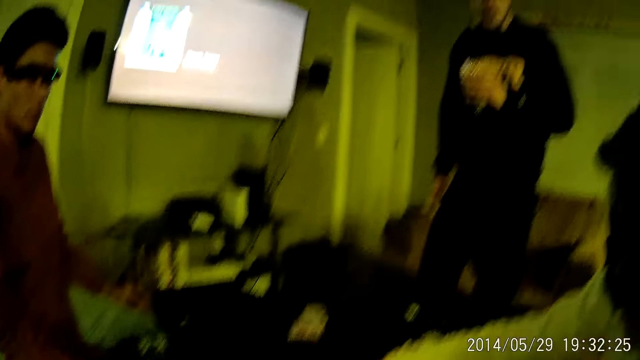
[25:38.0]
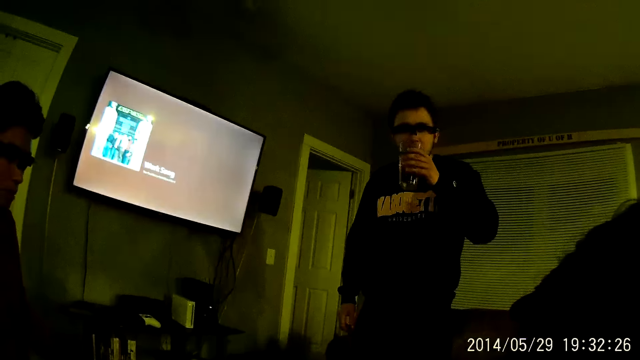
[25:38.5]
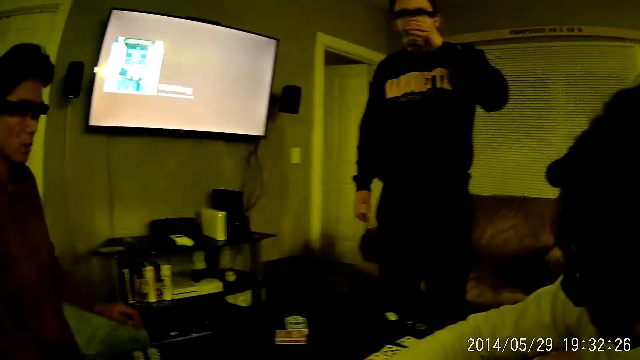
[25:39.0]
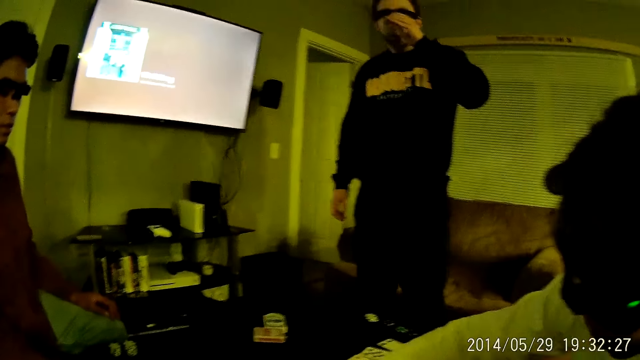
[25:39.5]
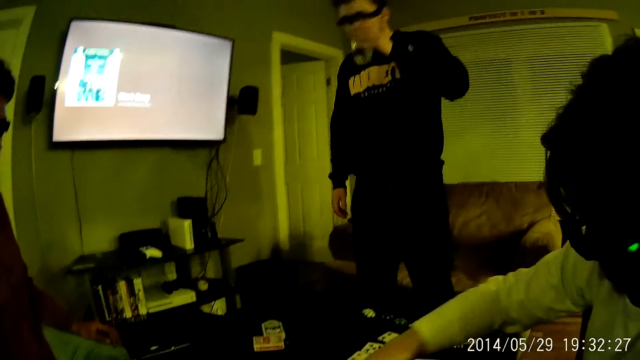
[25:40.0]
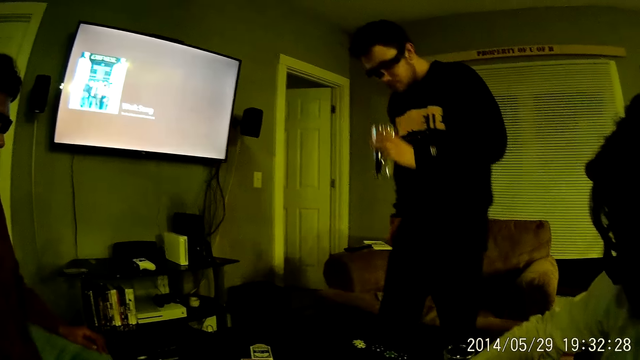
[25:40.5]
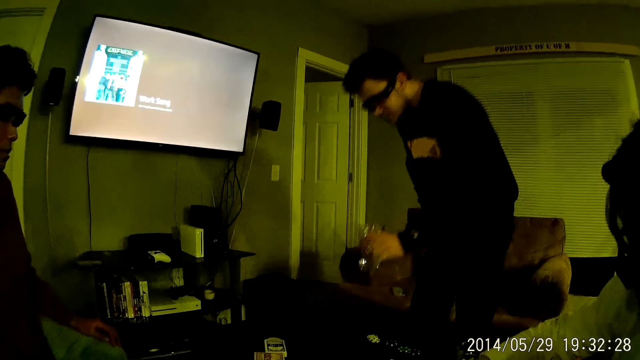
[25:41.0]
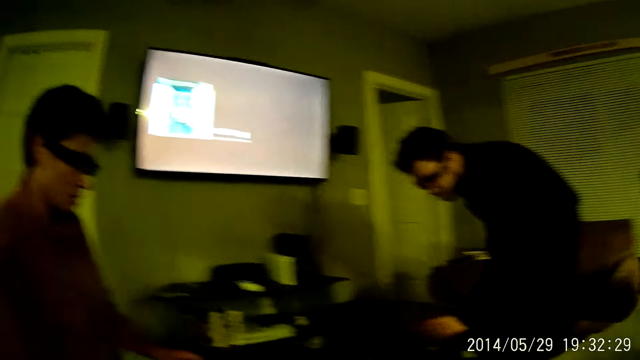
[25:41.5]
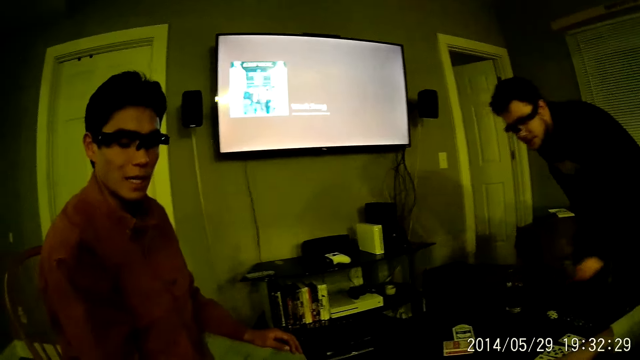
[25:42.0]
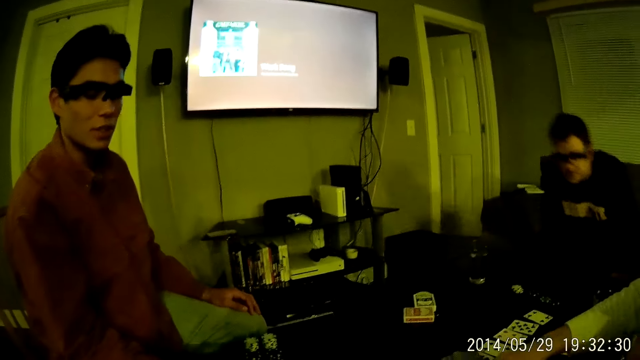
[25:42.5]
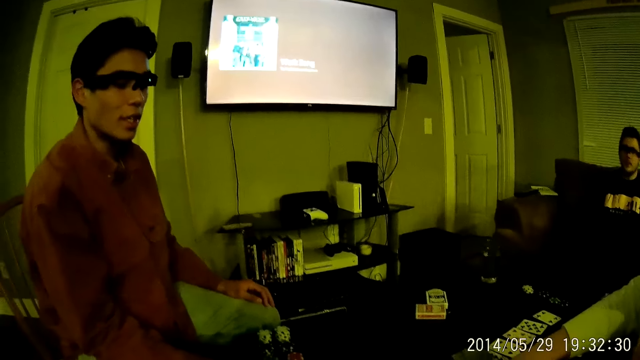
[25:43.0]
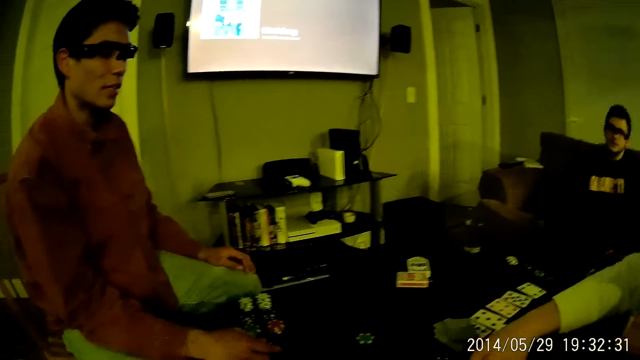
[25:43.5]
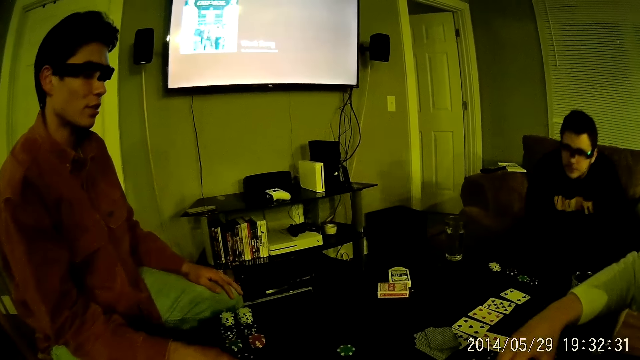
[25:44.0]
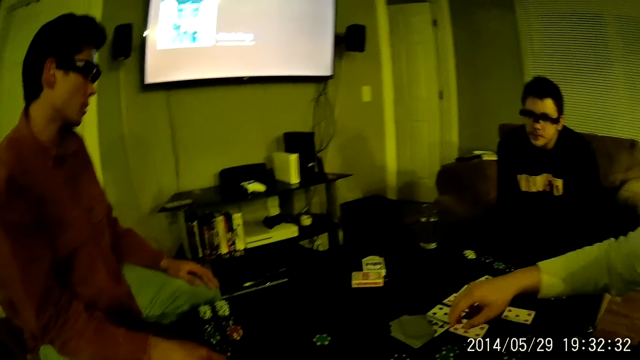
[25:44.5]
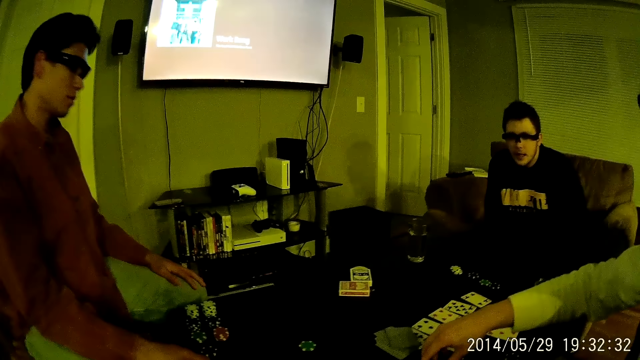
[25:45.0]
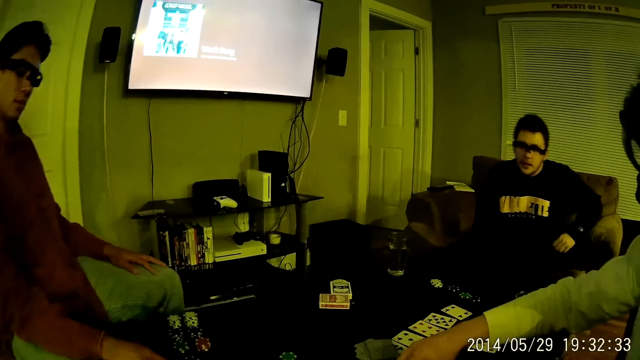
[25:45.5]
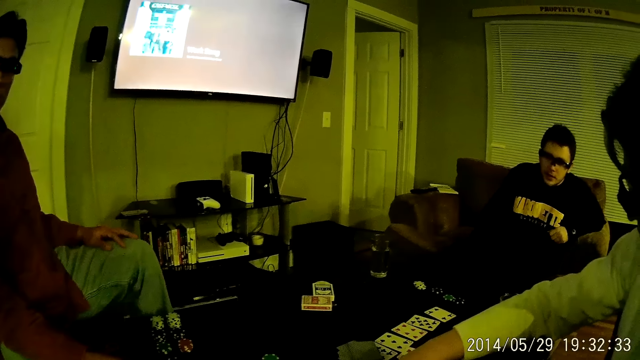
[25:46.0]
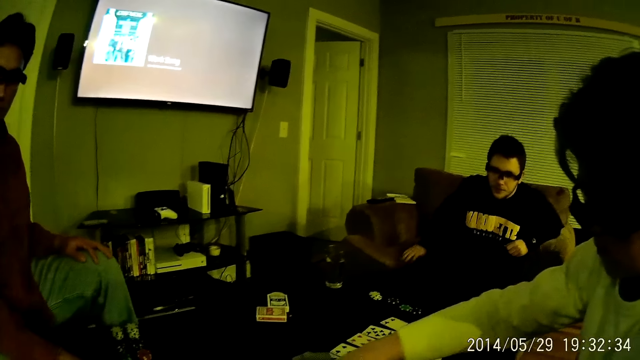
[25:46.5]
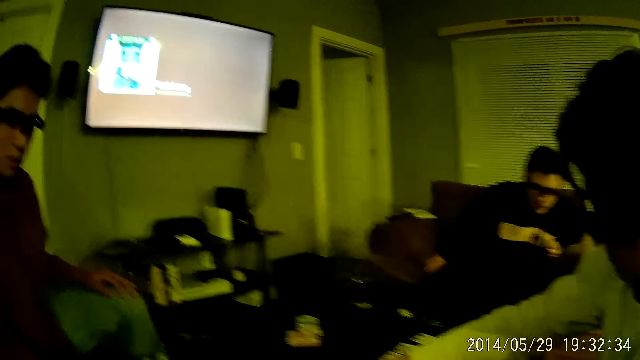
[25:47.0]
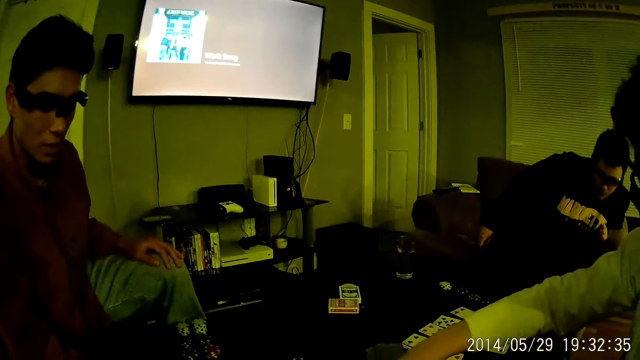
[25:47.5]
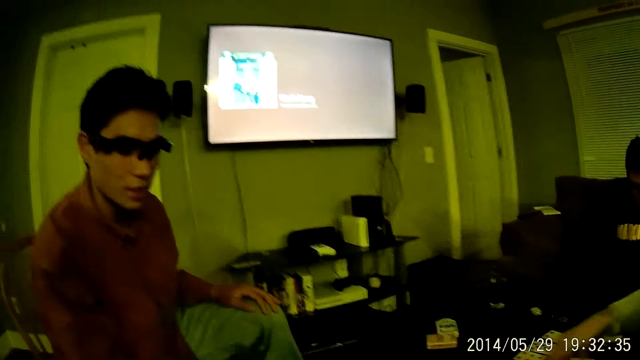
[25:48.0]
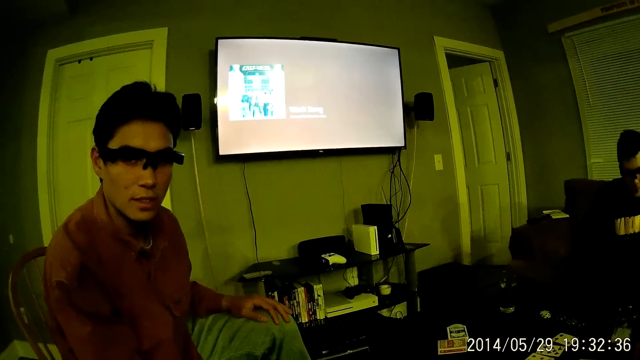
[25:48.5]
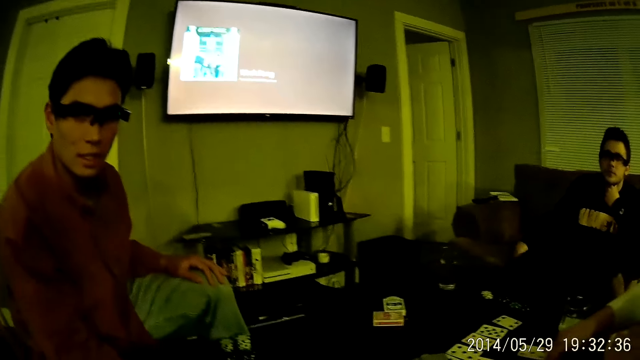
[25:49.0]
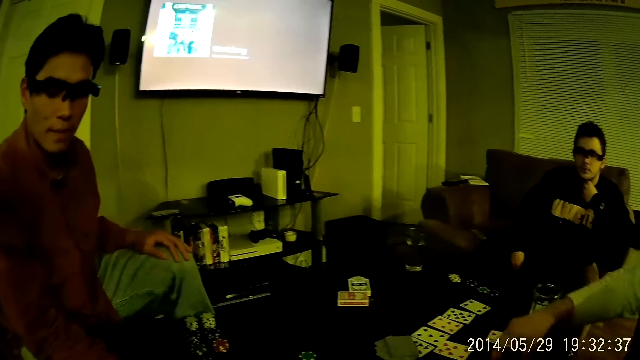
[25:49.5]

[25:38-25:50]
A man drinks from the glass cup of water in his right hand. The camera wearer interacts with the man. The man drops the glass cup of water in his left hand on the table and sits at the chair in the living room.

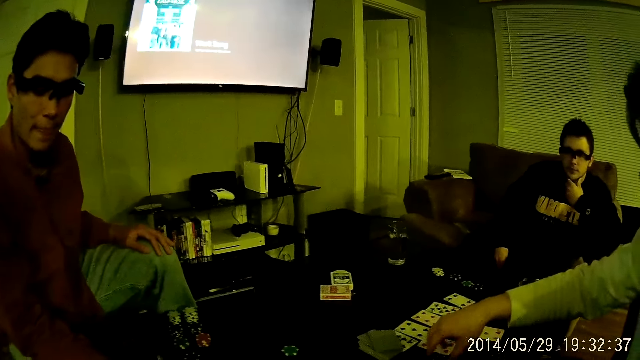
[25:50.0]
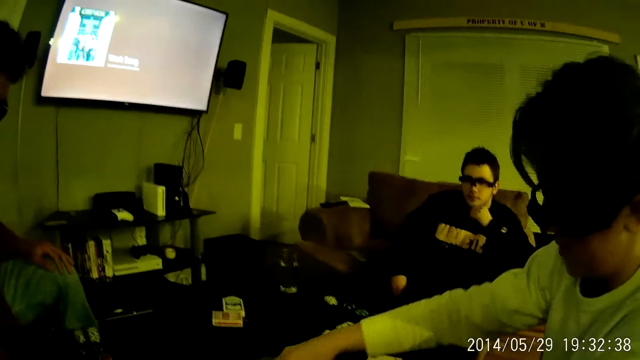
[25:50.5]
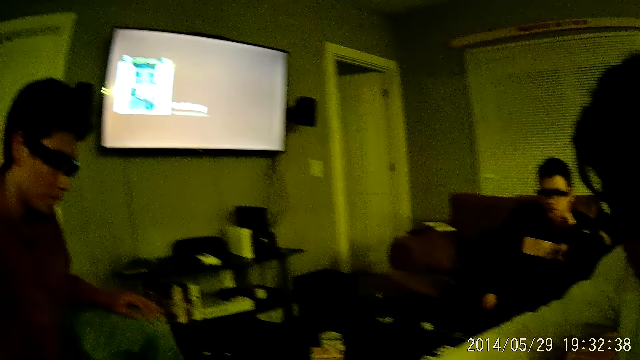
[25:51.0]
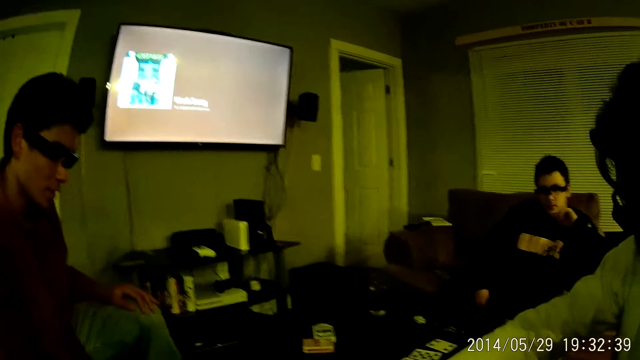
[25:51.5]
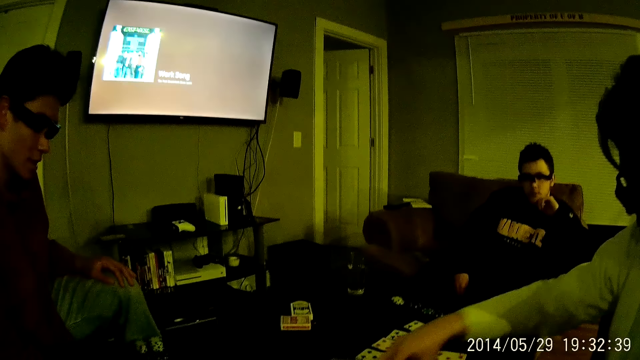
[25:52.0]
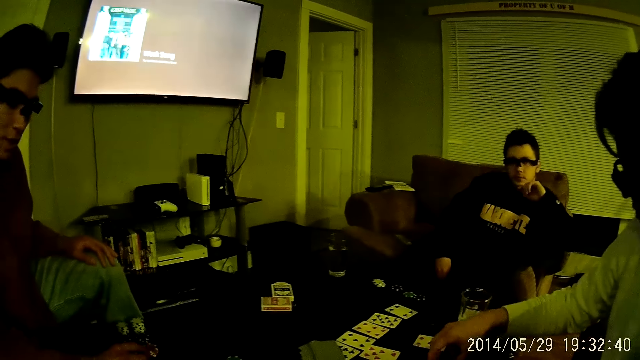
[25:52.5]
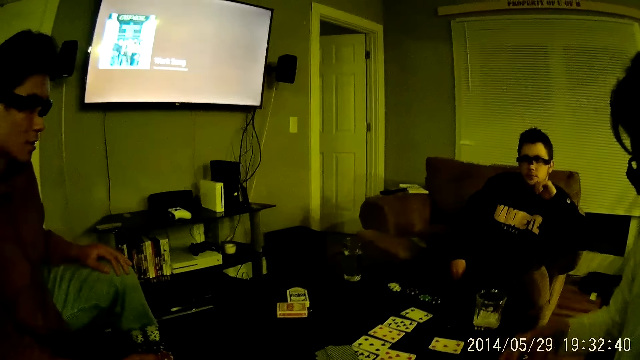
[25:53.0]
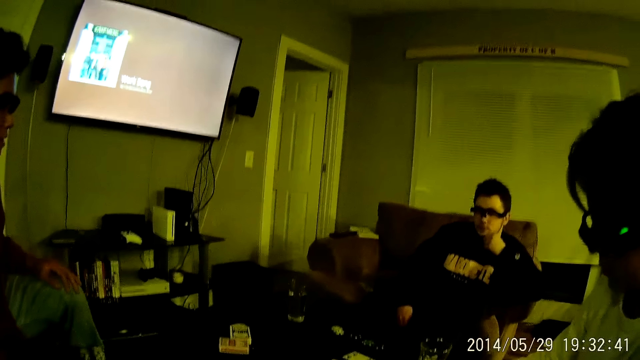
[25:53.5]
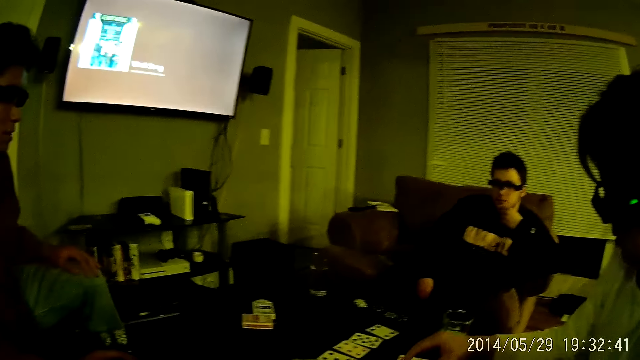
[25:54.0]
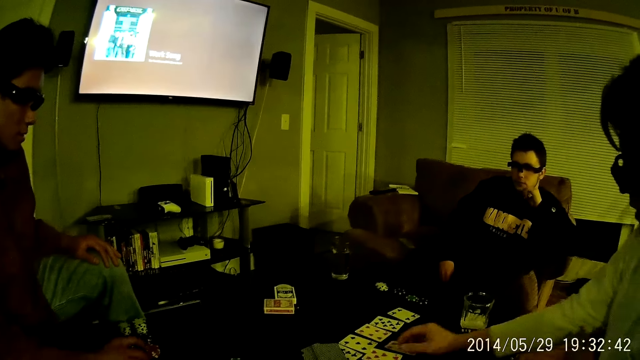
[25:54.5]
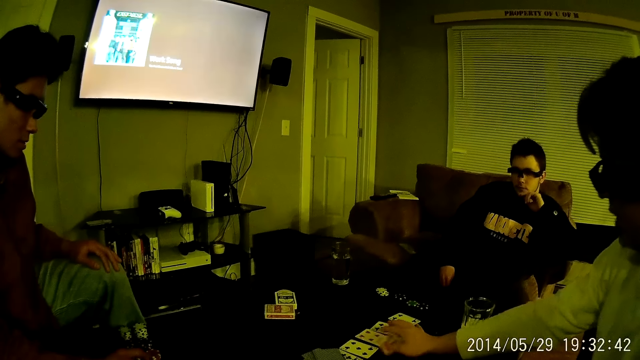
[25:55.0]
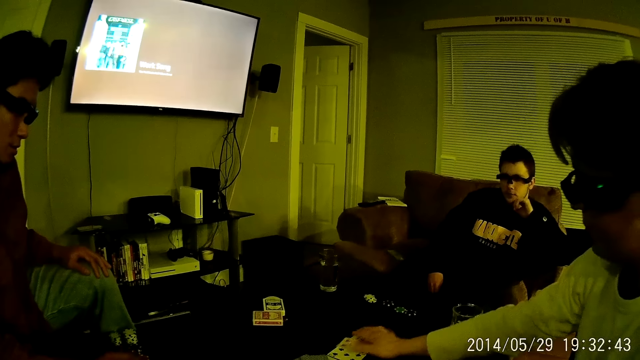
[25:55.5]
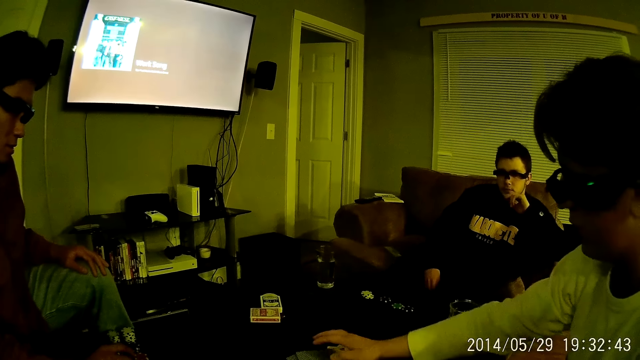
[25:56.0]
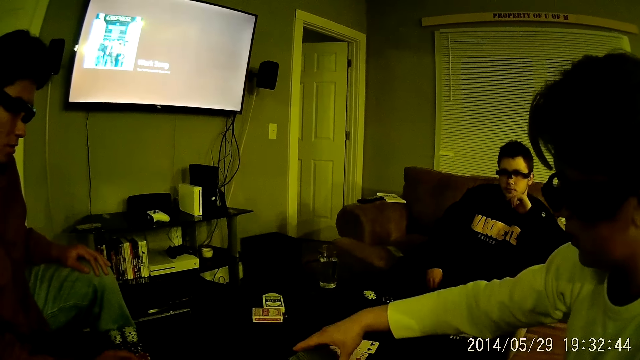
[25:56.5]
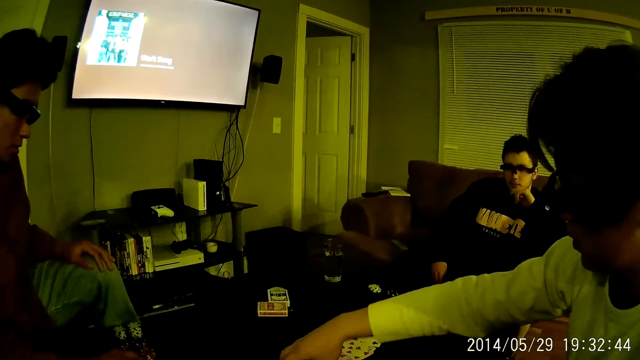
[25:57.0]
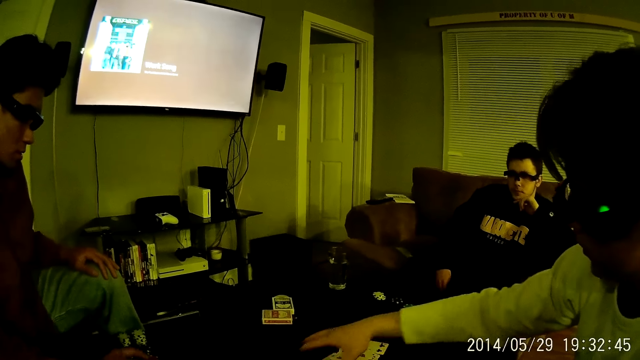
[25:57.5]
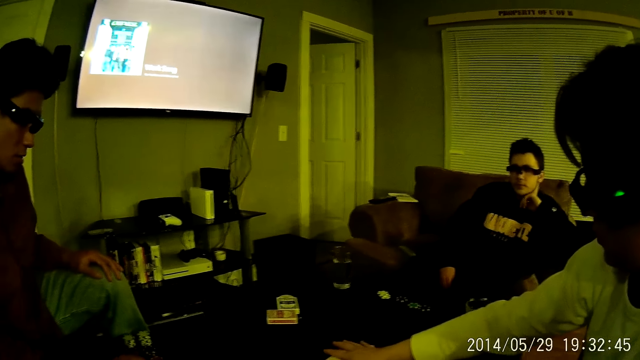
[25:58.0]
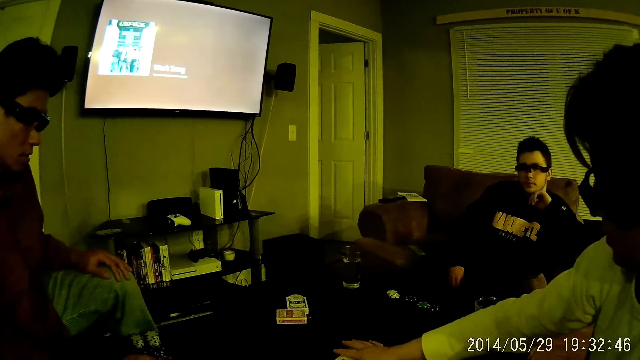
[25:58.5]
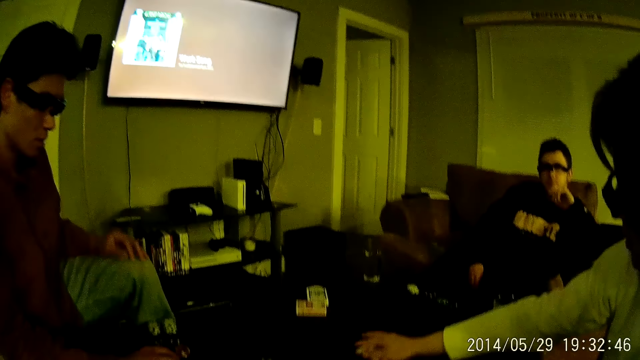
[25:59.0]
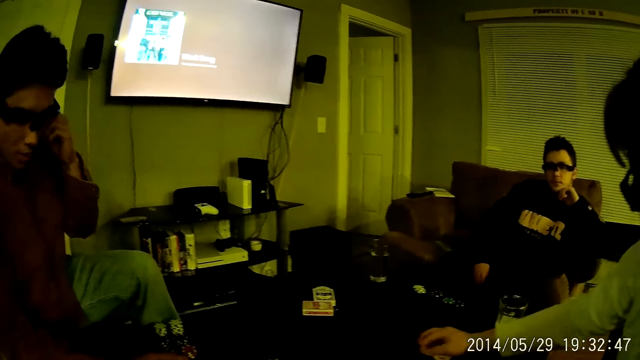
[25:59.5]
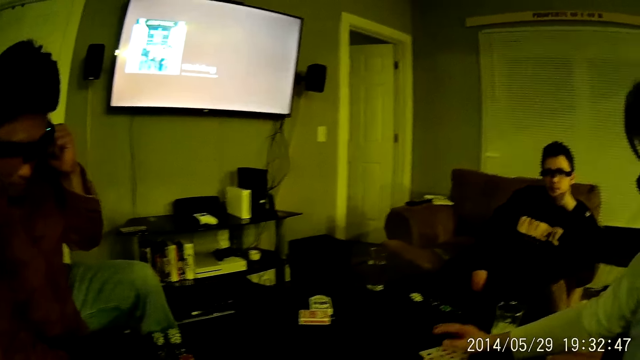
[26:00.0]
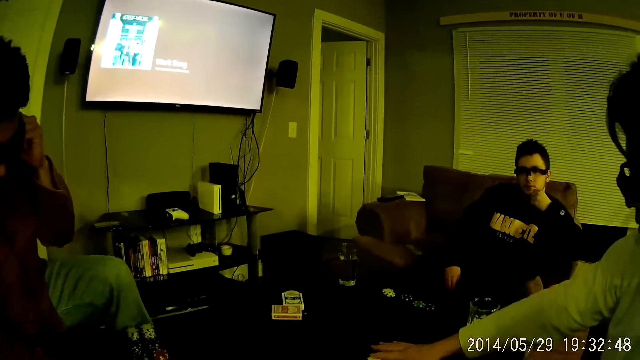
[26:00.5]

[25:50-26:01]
A man assembles the face up playing cards on the table with his right hand. He touches his ears with his left hand.
